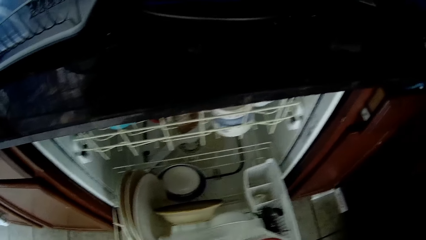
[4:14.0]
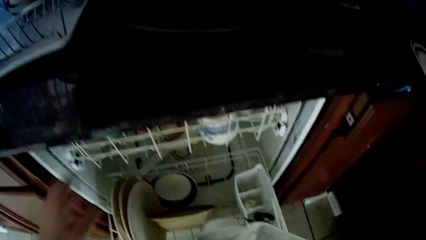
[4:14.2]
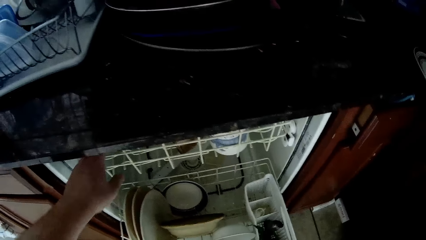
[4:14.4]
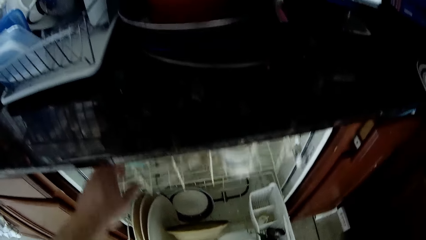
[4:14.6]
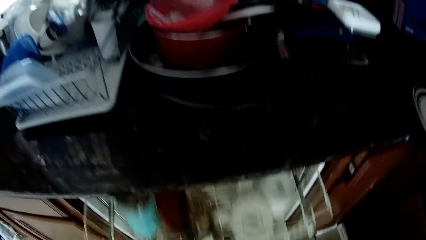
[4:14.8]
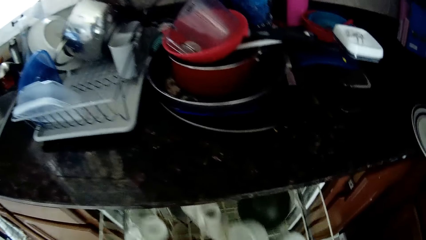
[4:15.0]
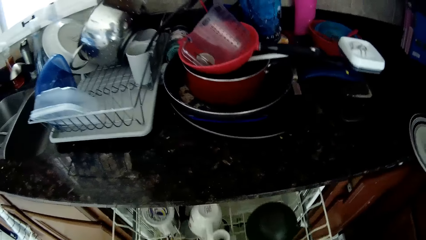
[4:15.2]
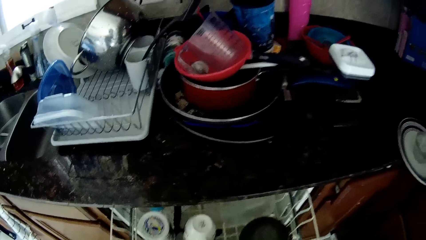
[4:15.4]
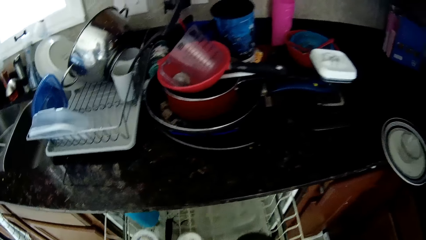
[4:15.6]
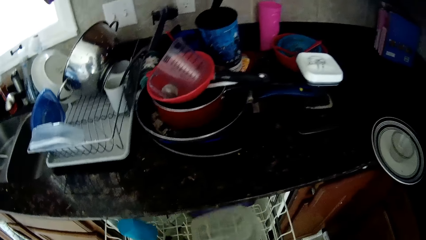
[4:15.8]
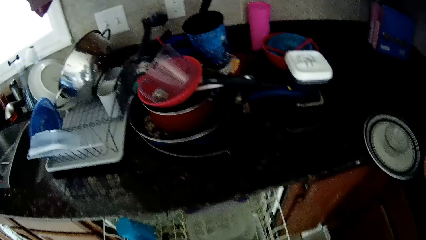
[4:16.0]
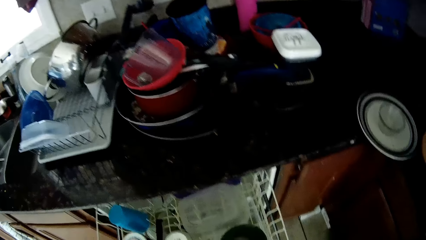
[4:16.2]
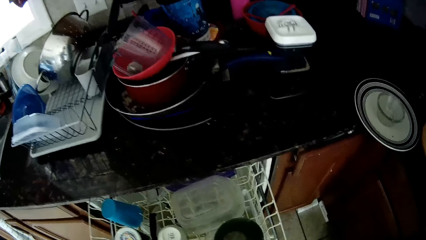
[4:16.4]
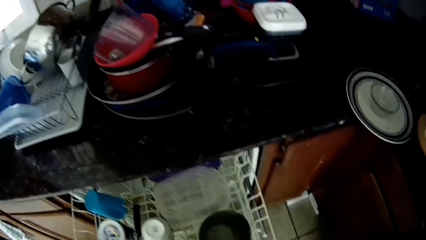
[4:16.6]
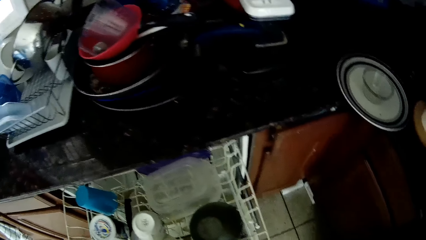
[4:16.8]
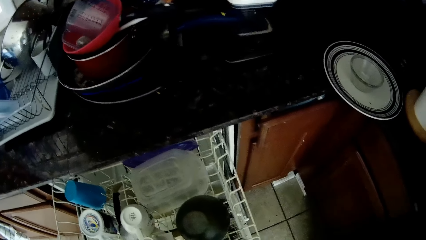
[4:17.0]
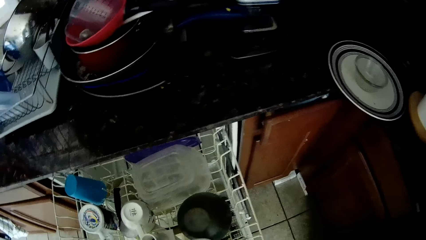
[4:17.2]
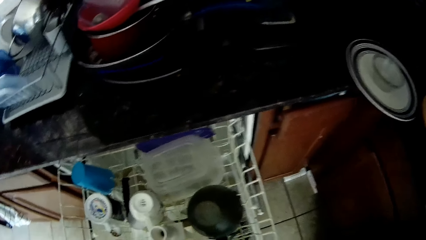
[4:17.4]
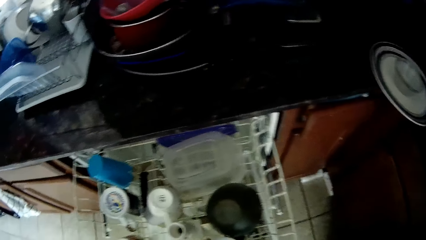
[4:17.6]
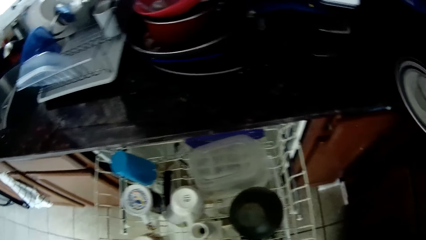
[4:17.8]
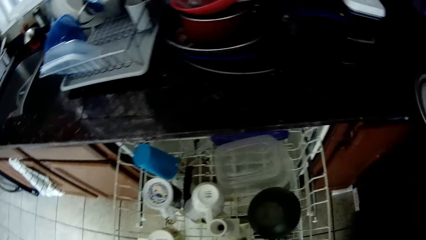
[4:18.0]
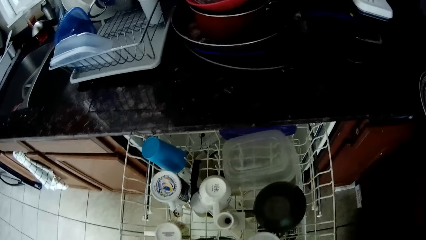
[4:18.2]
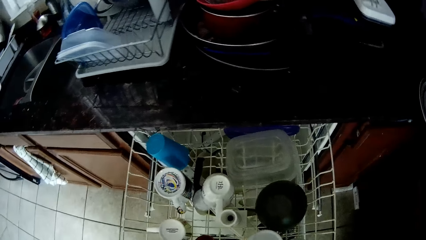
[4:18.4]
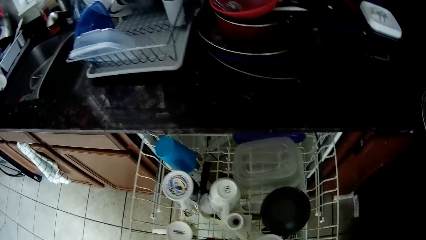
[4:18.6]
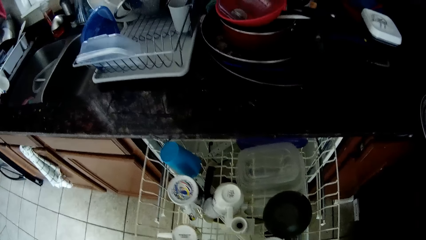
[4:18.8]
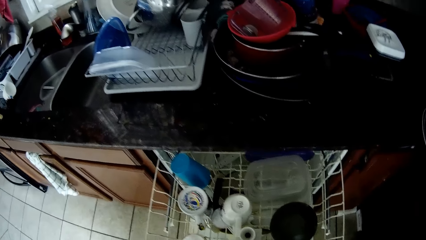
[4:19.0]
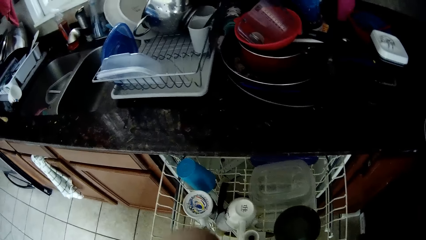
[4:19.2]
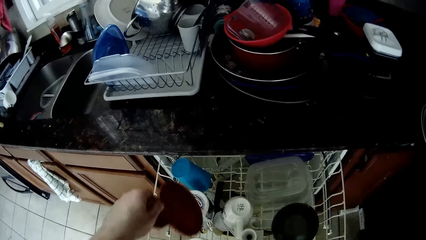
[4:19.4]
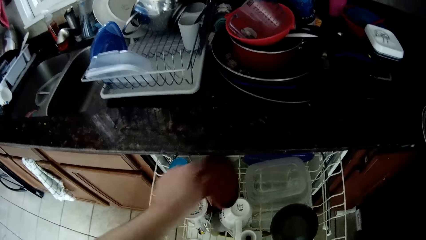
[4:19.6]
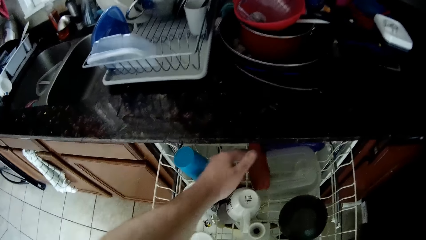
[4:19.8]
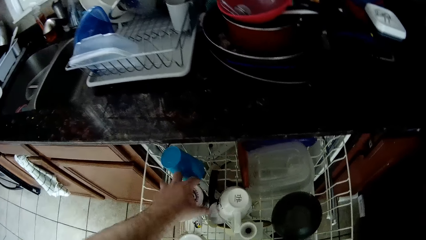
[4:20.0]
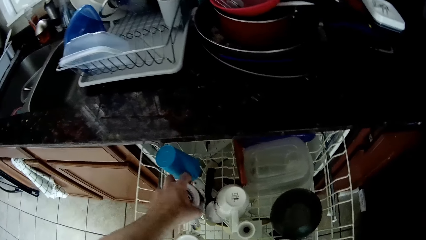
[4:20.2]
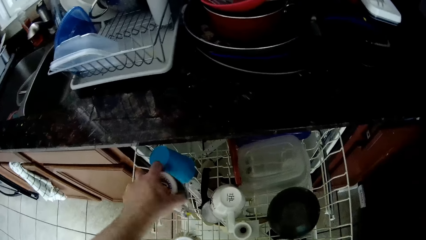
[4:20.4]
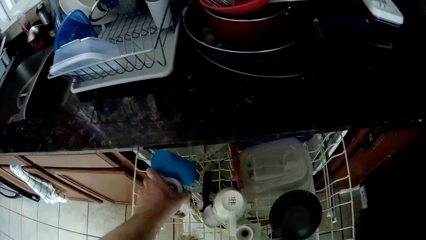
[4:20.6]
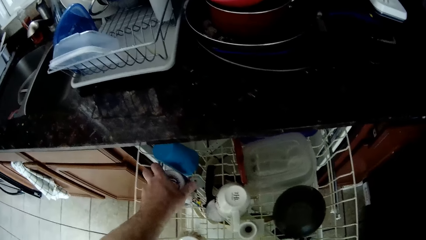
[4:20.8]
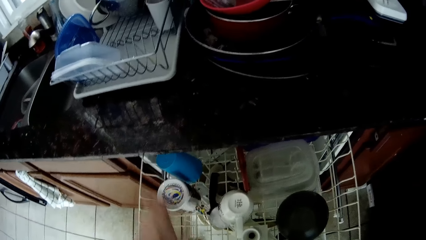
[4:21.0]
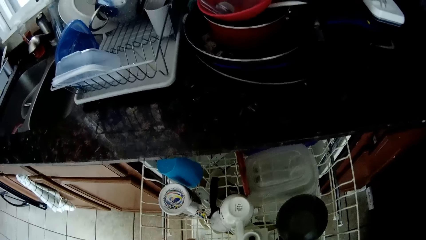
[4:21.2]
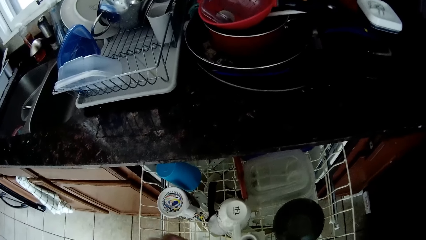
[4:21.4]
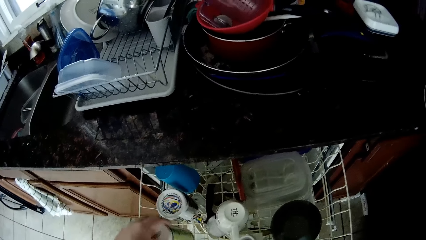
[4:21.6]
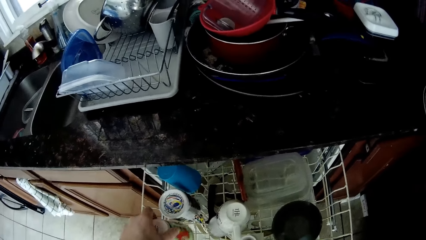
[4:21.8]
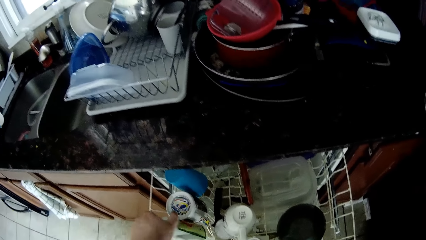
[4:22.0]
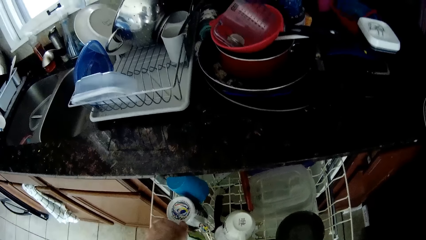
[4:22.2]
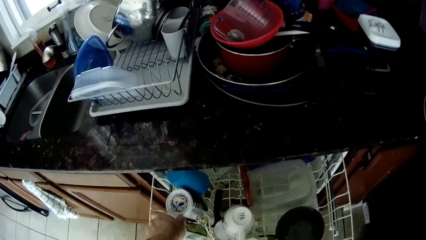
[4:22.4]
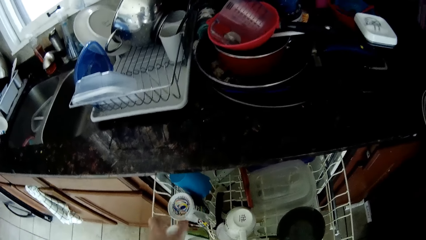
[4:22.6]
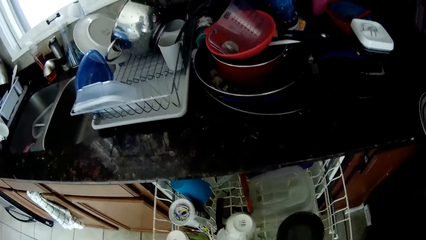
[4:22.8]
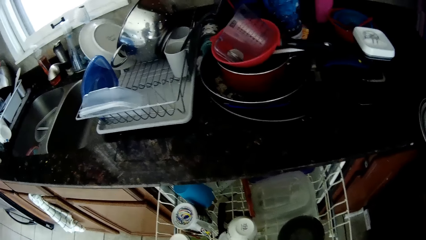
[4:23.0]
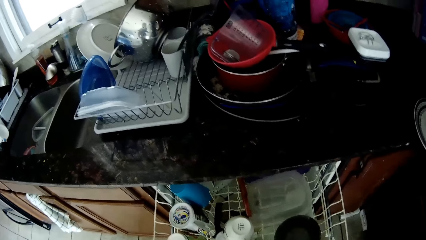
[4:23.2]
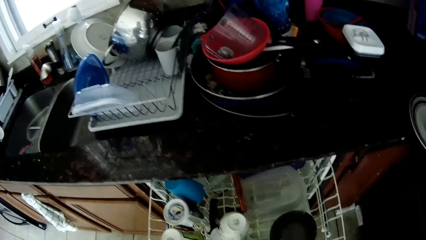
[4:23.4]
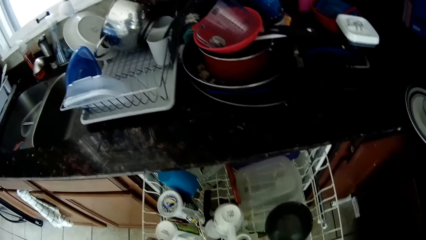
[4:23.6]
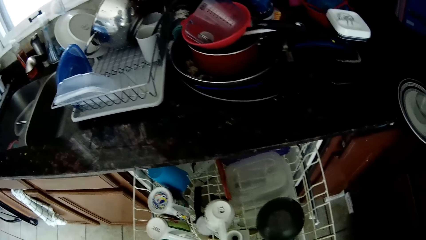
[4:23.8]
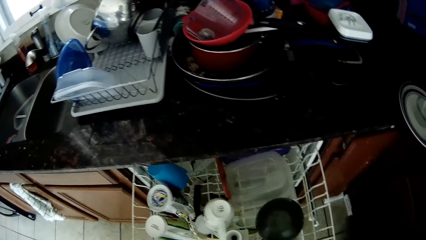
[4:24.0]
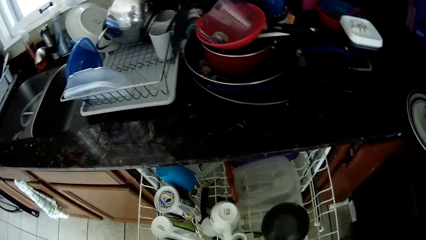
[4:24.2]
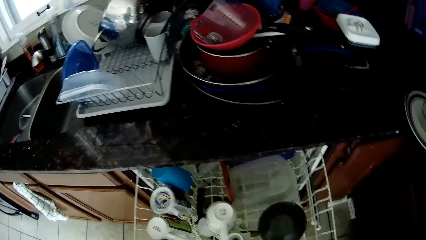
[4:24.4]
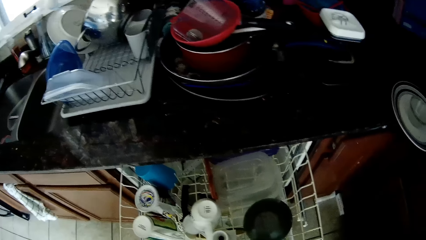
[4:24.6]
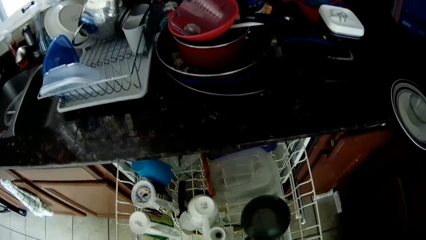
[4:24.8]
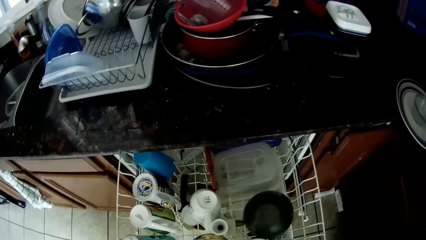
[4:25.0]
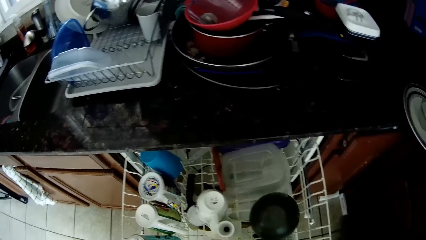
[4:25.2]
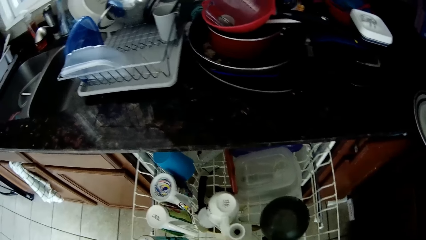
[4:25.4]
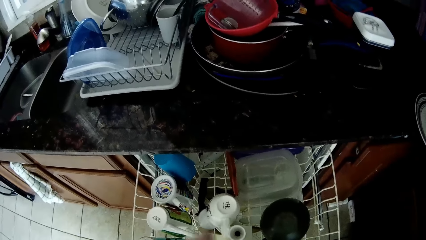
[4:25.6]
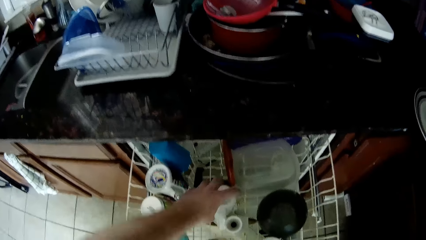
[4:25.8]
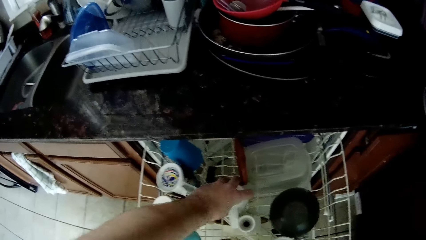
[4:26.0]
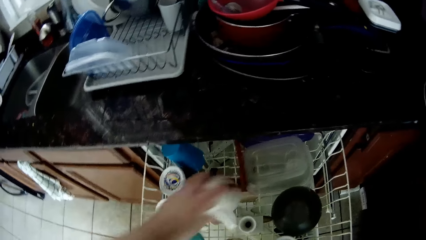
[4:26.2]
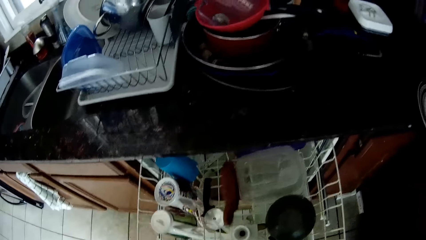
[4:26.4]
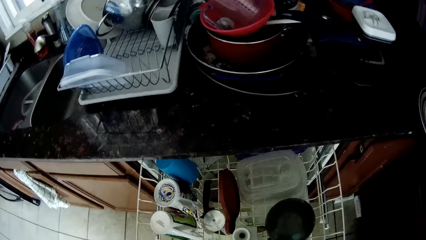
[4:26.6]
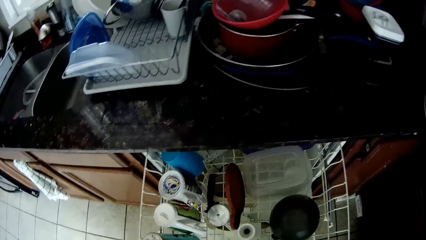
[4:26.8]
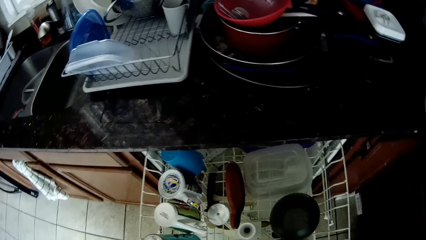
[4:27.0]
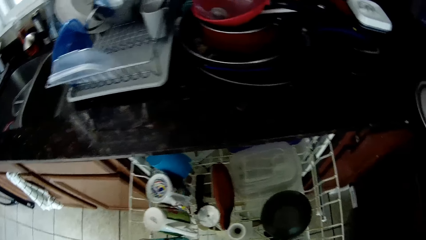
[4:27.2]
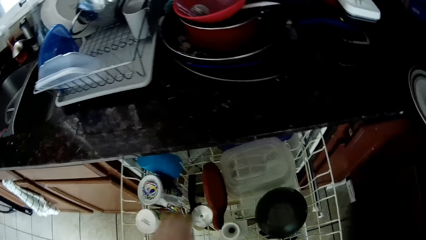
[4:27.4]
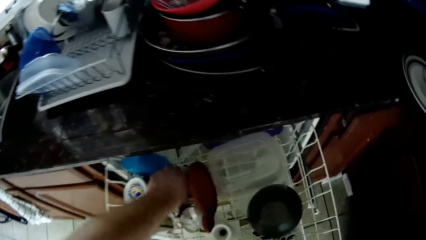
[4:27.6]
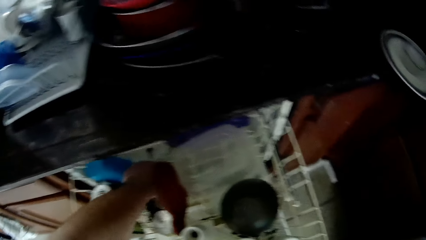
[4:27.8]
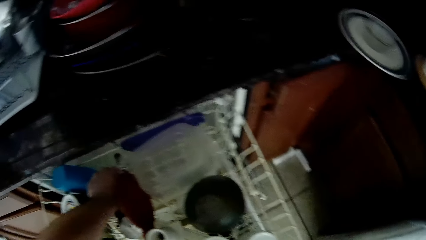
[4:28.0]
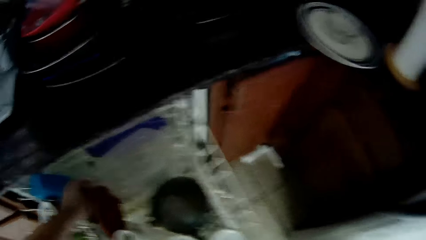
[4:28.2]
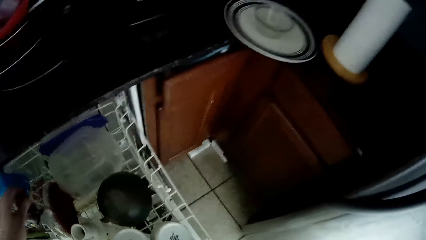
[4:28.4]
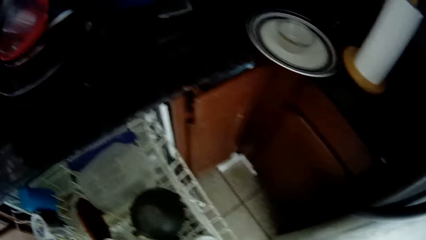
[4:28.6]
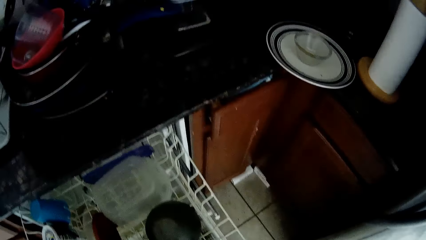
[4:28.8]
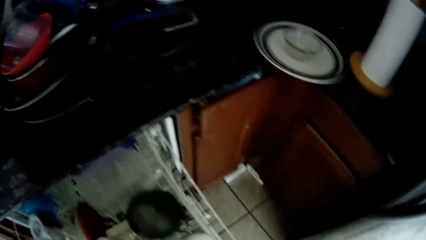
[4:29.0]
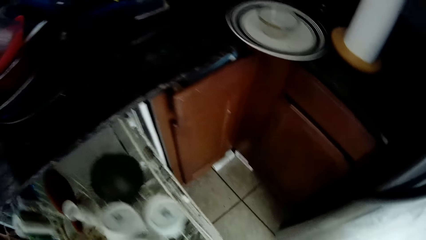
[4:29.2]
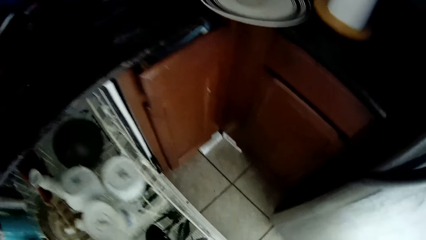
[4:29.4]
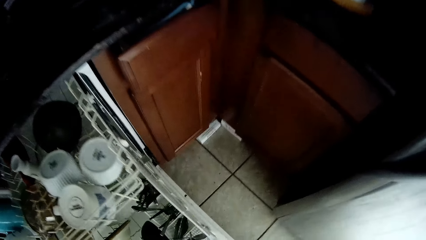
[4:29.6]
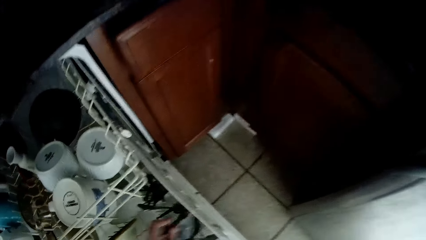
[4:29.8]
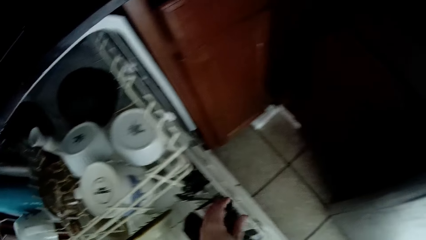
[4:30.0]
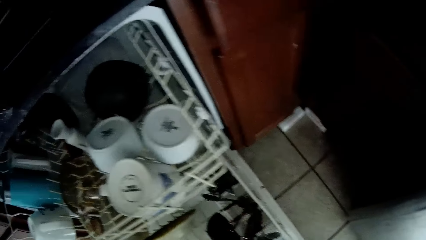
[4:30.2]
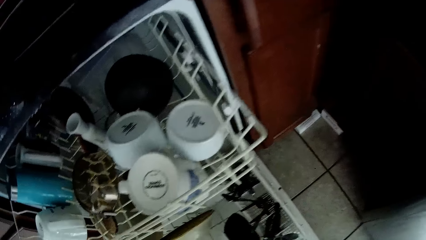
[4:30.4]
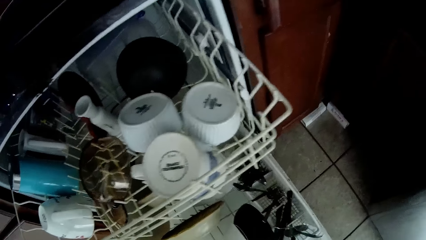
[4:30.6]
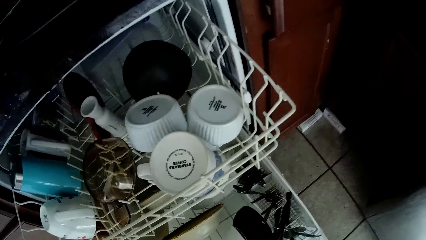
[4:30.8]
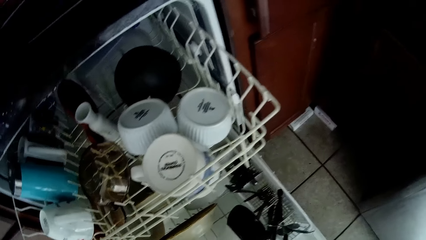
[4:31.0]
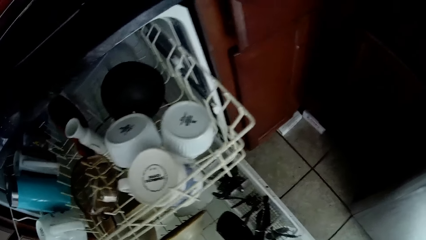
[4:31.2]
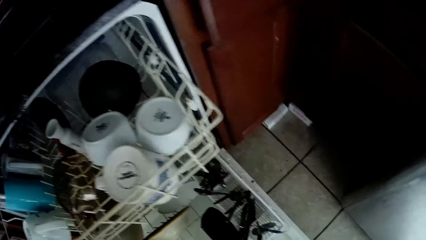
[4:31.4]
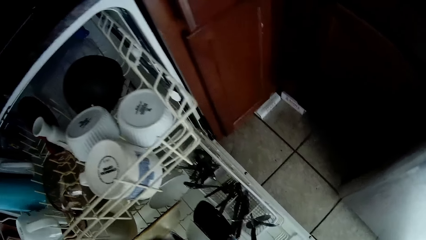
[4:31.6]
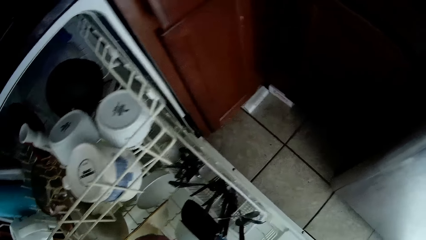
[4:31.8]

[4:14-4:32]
The camera wearer pulls the second wash tower or drawer. They arrange the utensils in the wash tower. They move a cup. They put the bottle on the drawer. They pick up the cup. They push the drawer.
